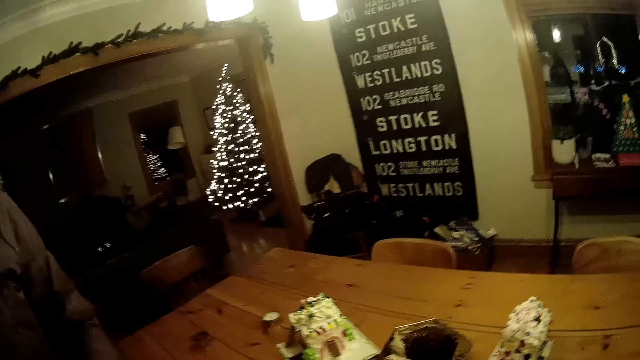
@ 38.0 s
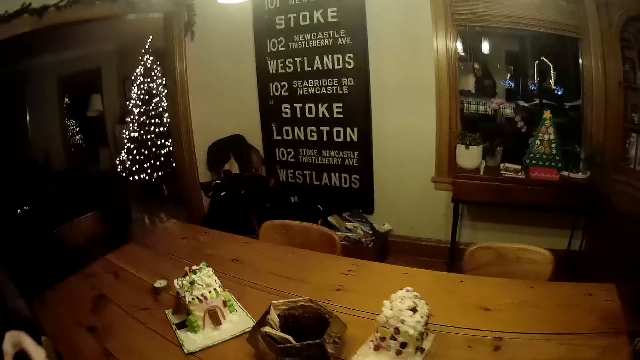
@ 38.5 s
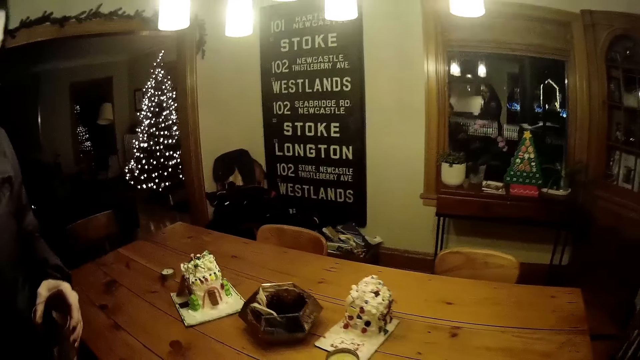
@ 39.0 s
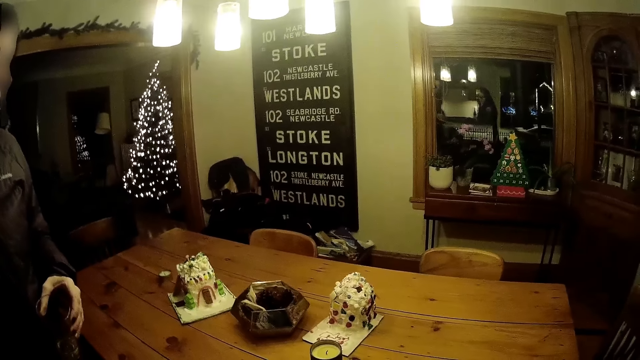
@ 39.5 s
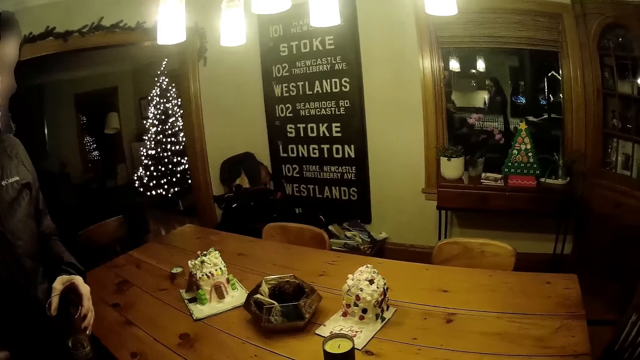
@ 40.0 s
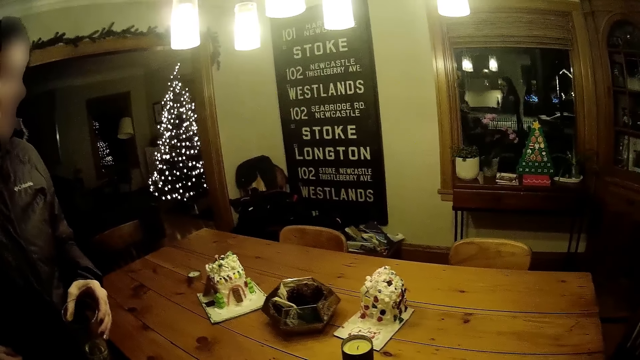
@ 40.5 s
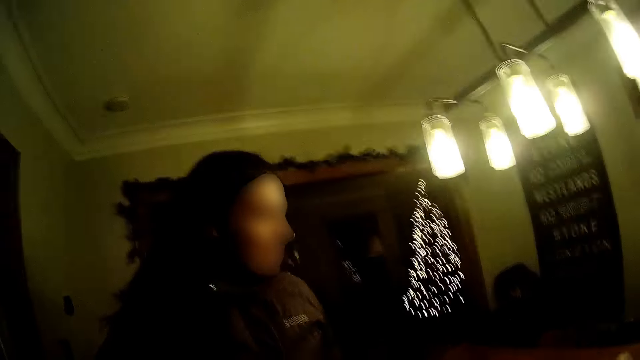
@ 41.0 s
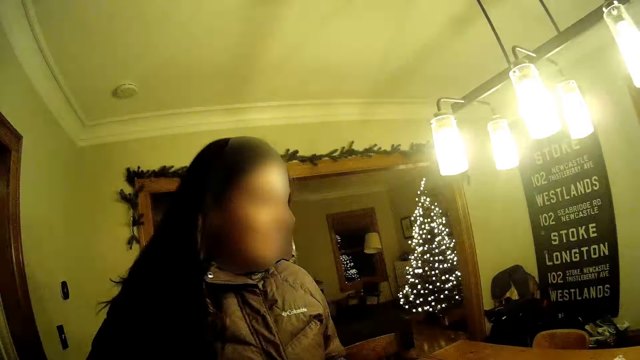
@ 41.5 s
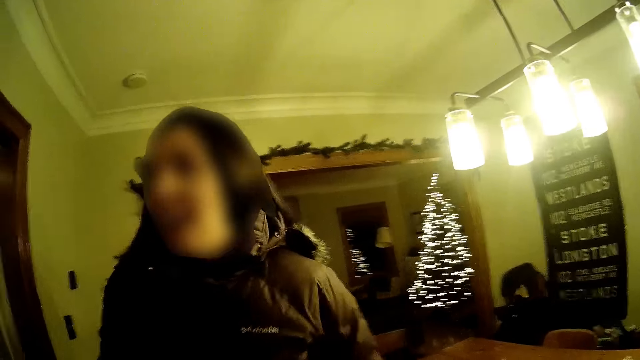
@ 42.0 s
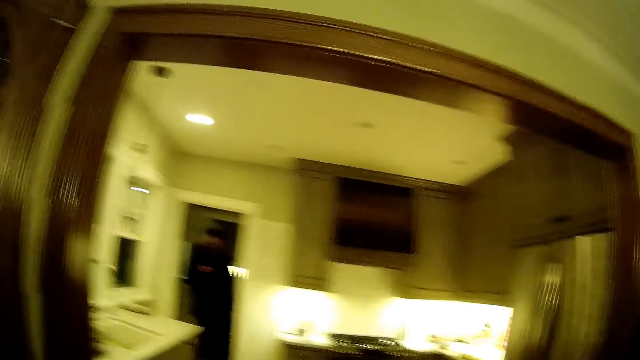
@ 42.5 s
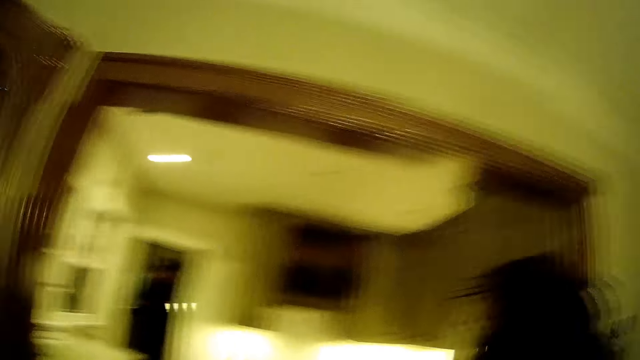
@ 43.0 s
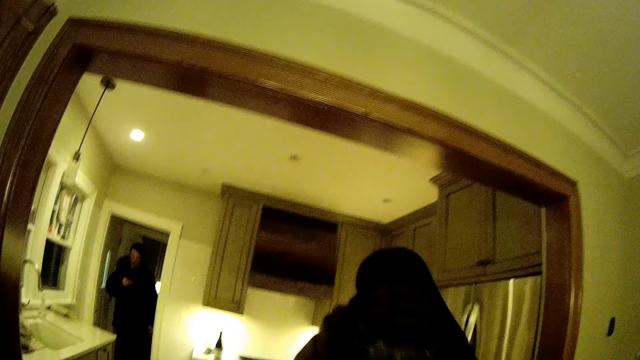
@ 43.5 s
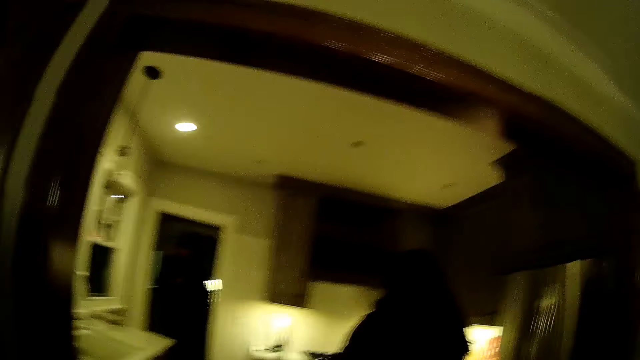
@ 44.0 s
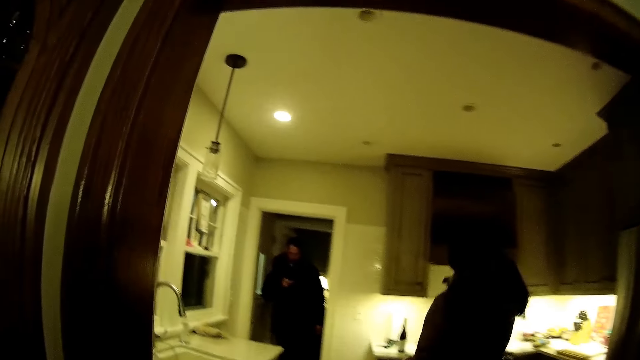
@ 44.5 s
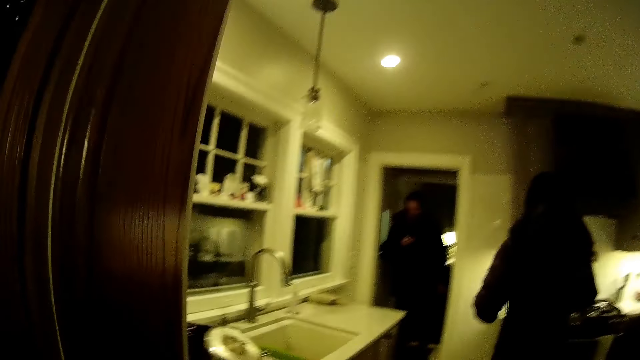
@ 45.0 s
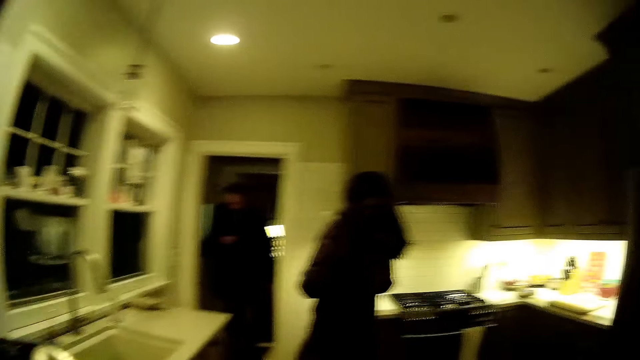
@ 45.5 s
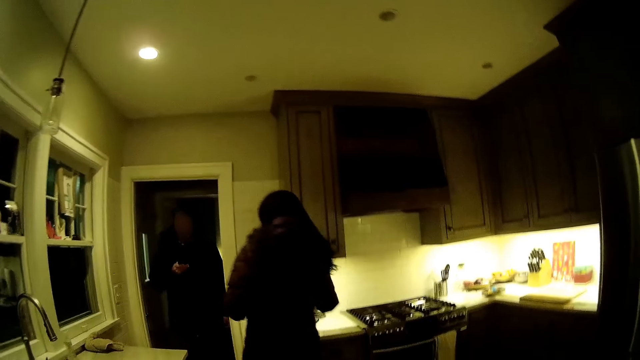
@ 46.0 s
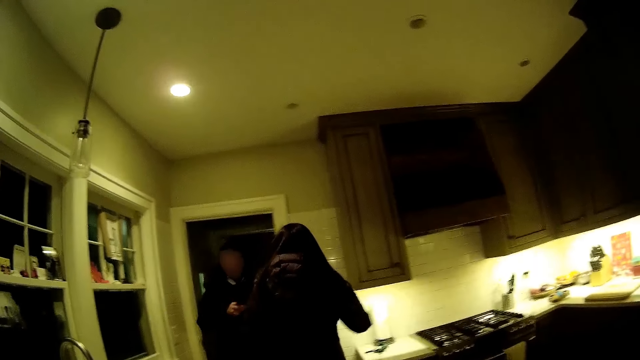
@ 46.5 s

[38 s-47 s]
A woman holds the tumbler with her left hand. The woman walks into the kitchen. A man operates a phone with his right hand. The camera wearer walks in the room. The woman picks up a wine bottle from the kitchen counter.

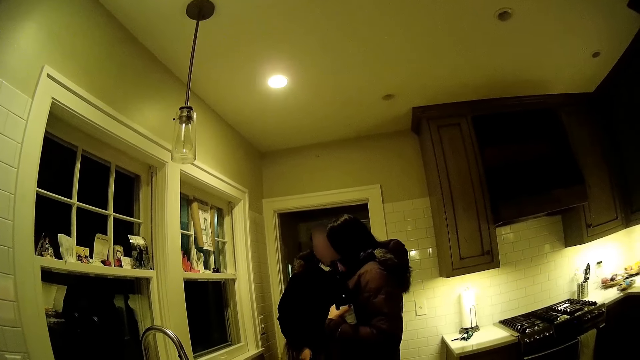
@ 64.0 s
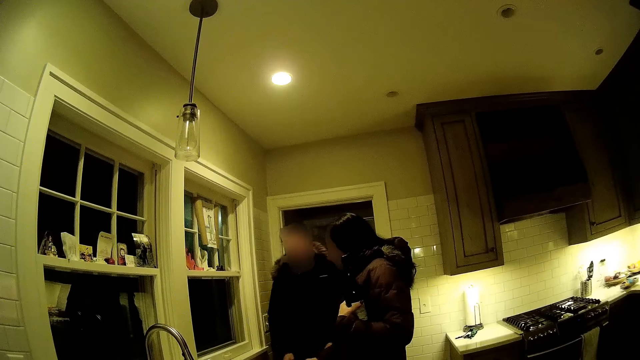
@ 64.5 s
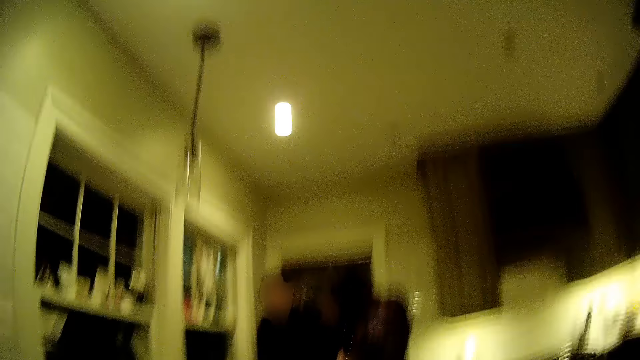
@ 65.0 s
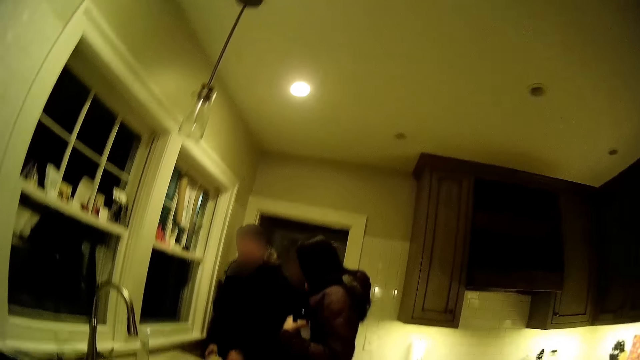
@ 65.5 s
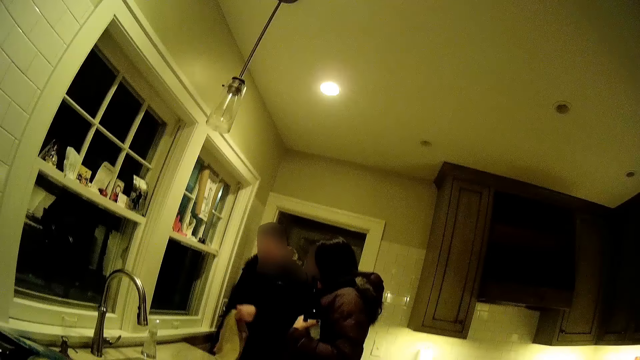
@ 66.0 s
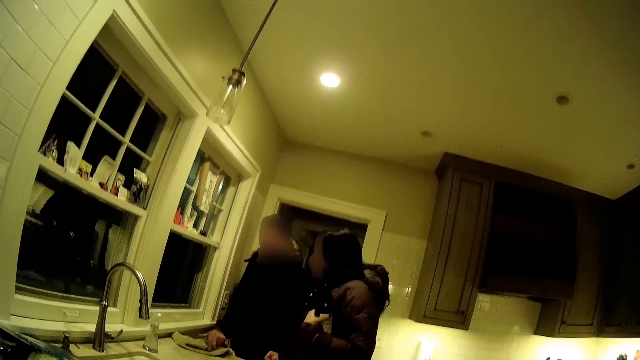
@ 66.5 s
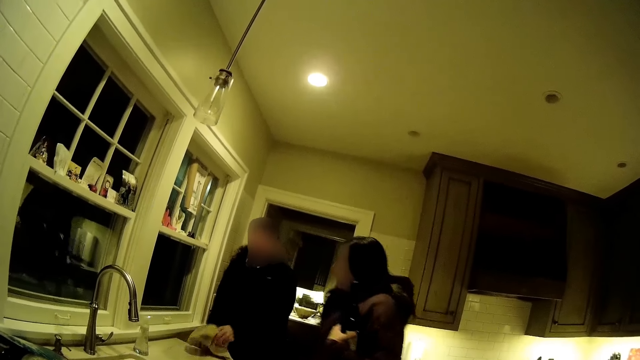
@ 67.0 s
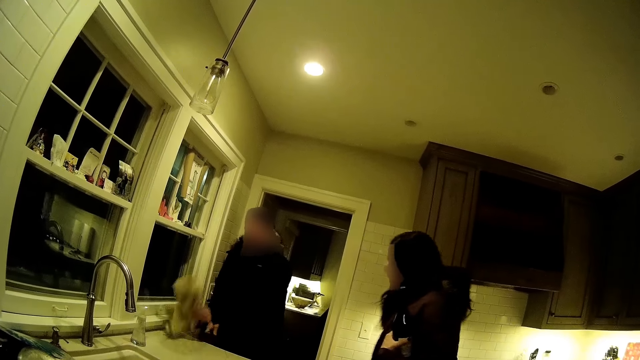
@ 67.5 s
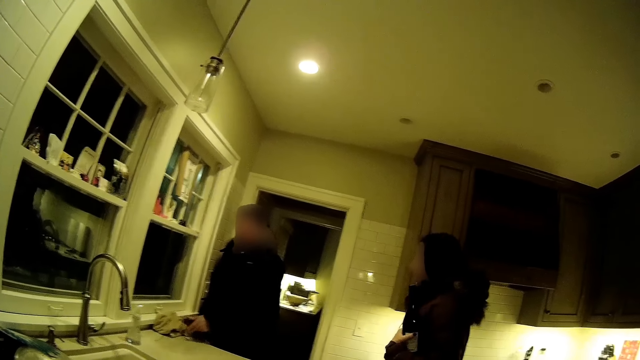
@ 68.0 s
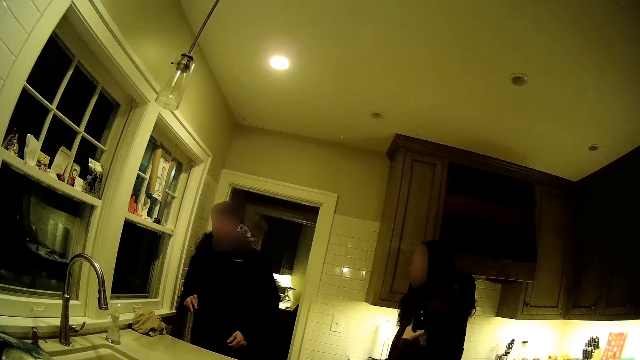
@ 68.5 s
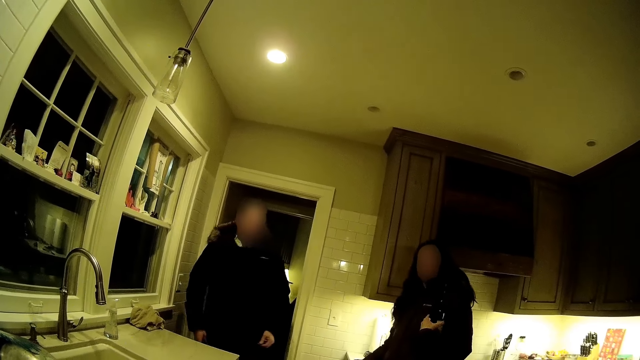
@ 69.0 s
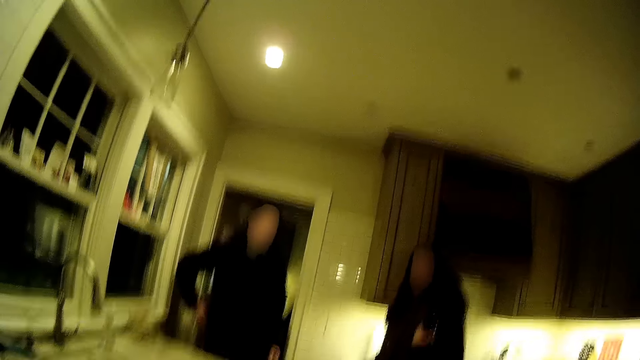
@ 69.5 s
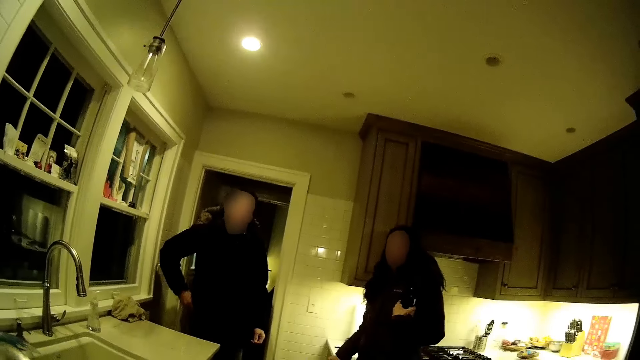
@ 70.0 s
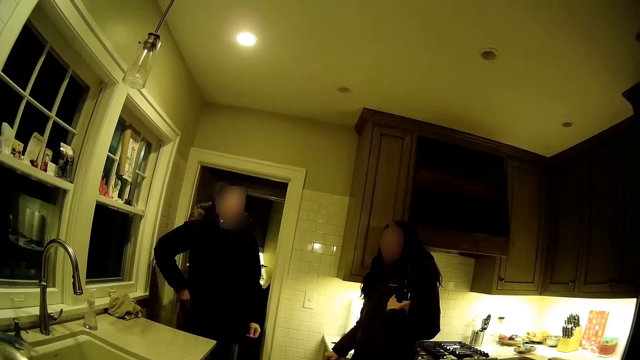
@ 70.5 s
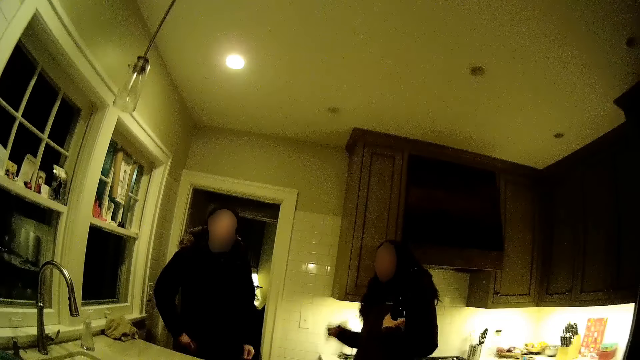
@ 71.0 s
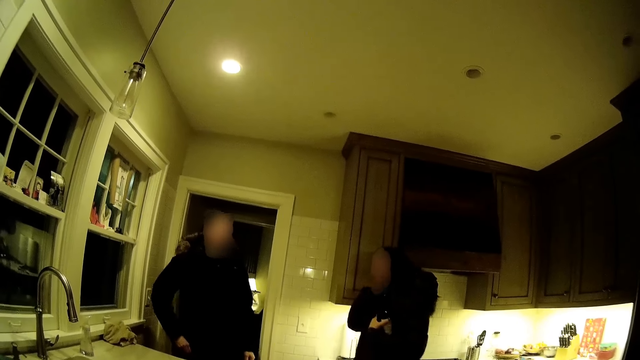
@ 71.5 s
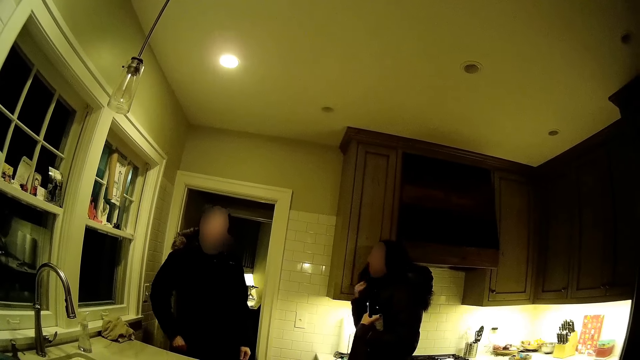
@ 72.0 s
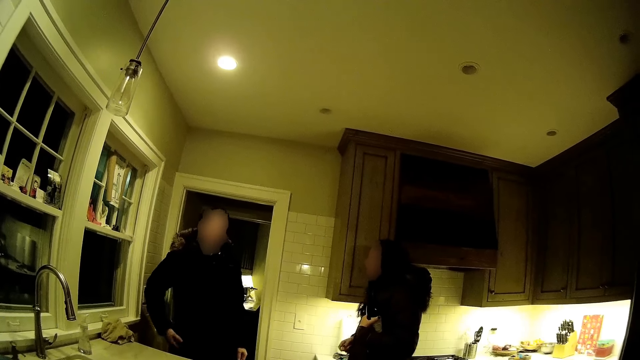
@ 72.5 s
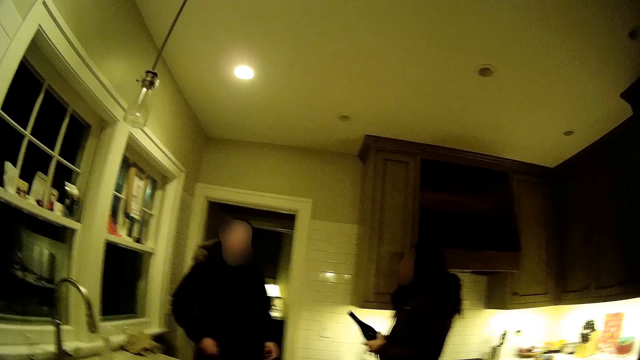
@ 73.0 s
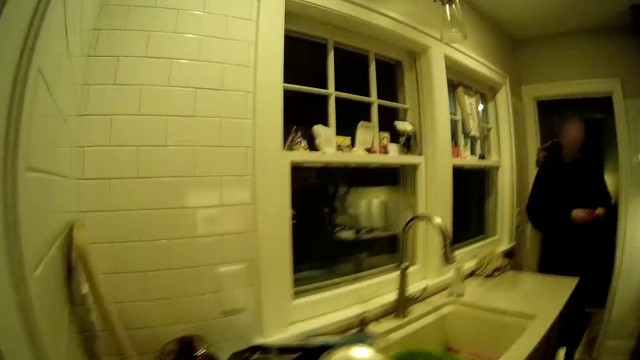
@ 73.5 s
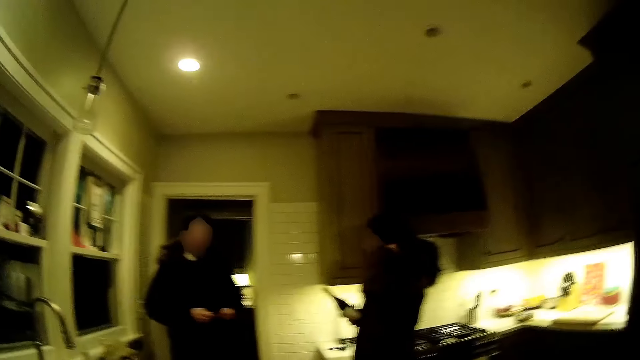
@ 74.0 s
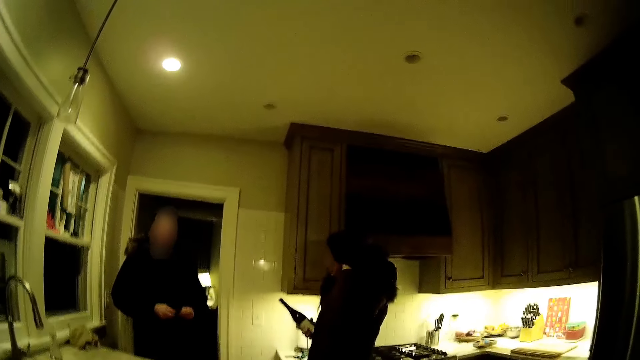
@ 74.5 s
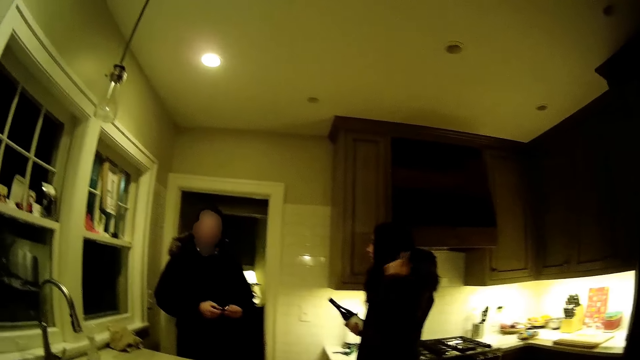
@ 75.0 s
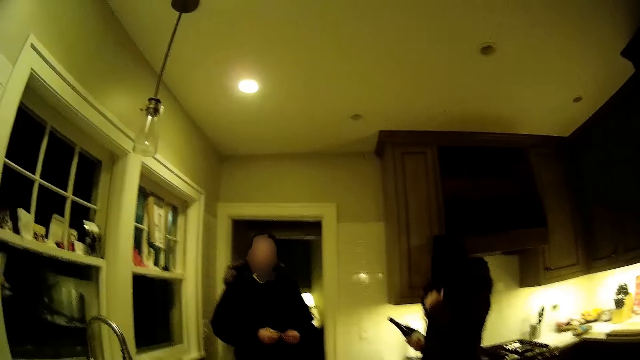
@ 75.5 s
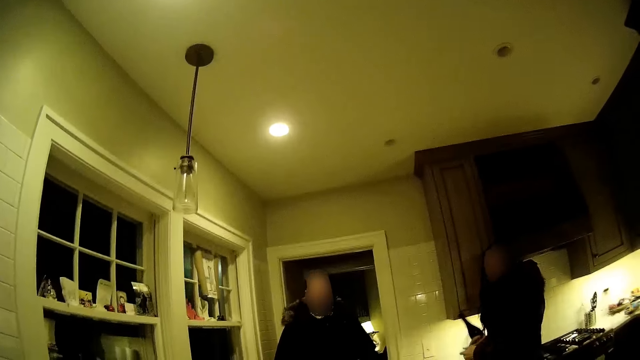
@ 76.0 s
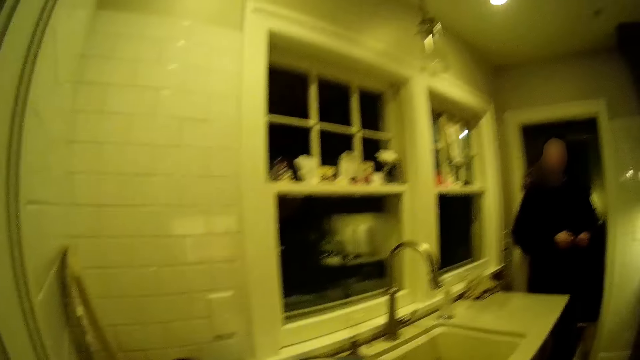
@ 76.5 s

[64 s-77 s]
A woman drops a napkin or kitchen towel on the kitchen counter. A man arranges the napkin properly on the kitchen counter. The camera wearer picks up the kitchen towel. She puts the kitchen towel down. She puts her hand in the pocket. The man picks a bunch of keys from his pocket with his right hand. The woman arranges her hair with her right hand. The camera wearer transfers the wine bottle to her right hand. She takes the keys from the pocket. She holds the keys with her hands. The woman arranges her hair with her left hand.
